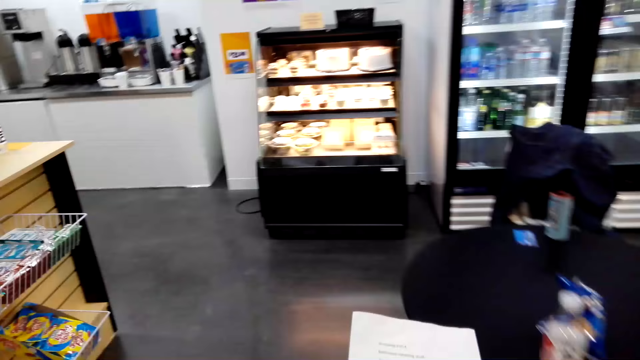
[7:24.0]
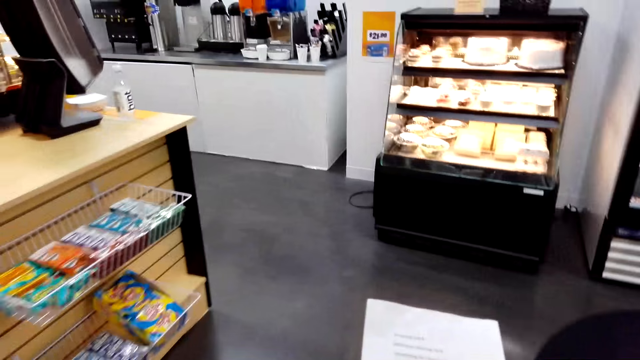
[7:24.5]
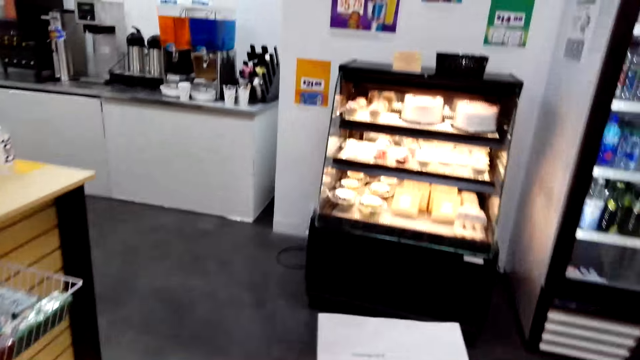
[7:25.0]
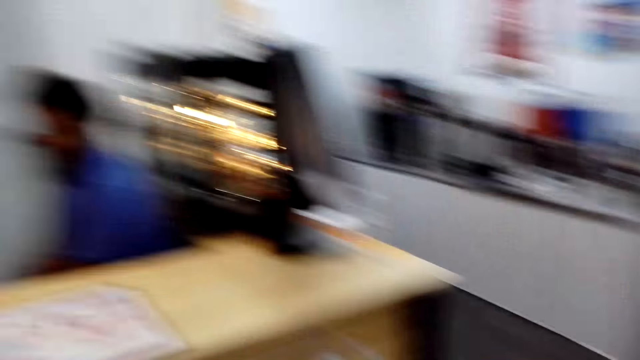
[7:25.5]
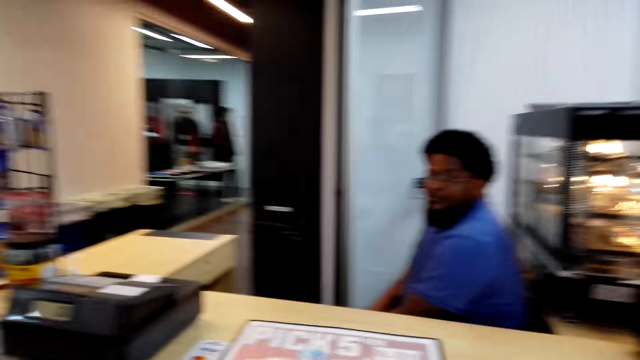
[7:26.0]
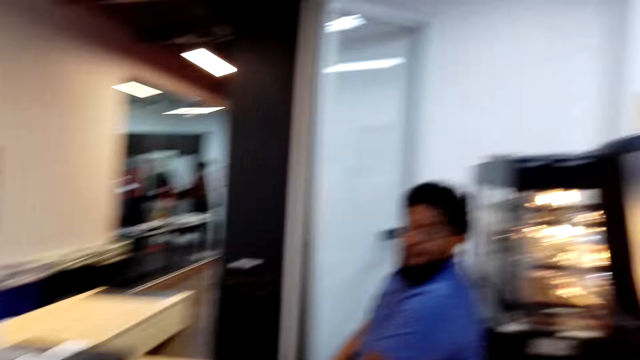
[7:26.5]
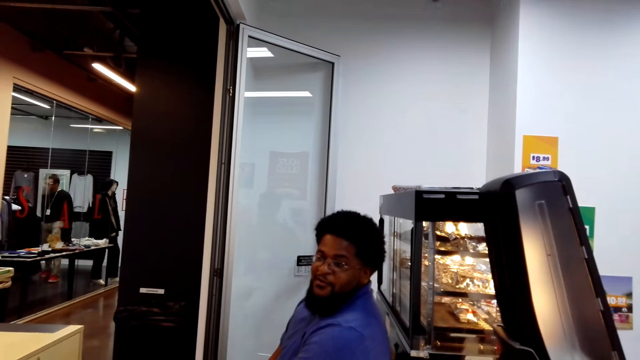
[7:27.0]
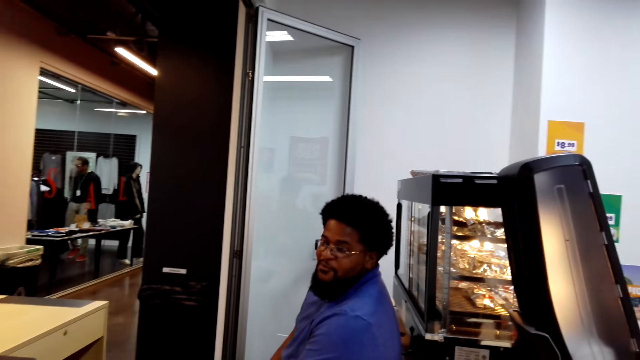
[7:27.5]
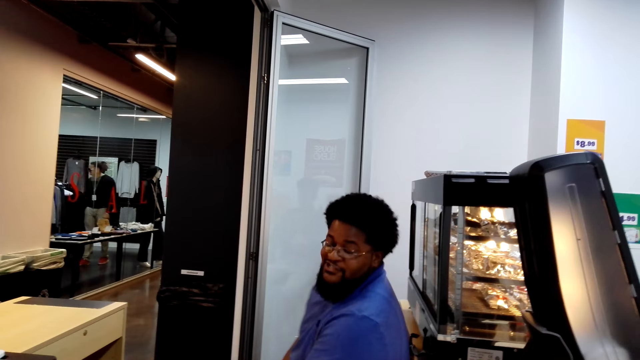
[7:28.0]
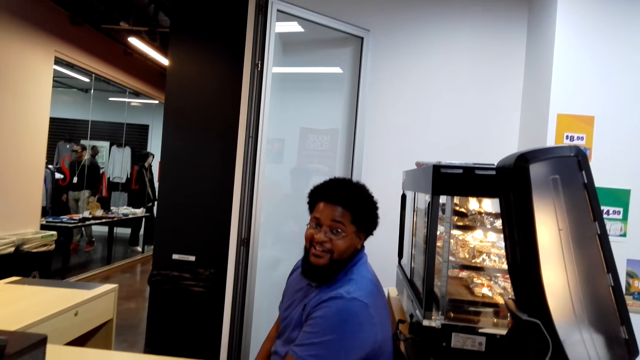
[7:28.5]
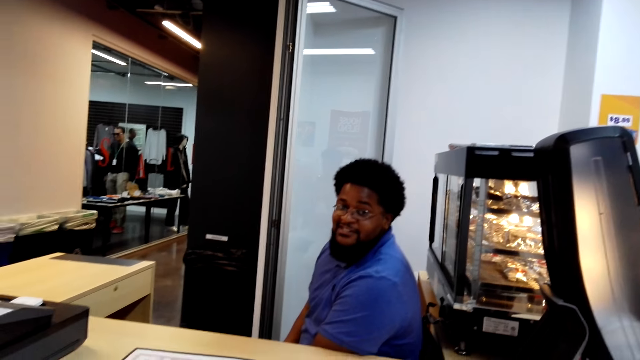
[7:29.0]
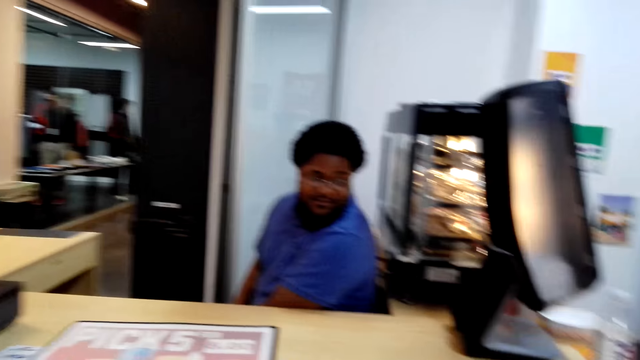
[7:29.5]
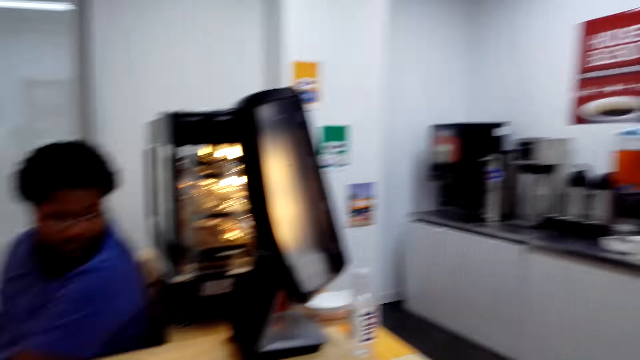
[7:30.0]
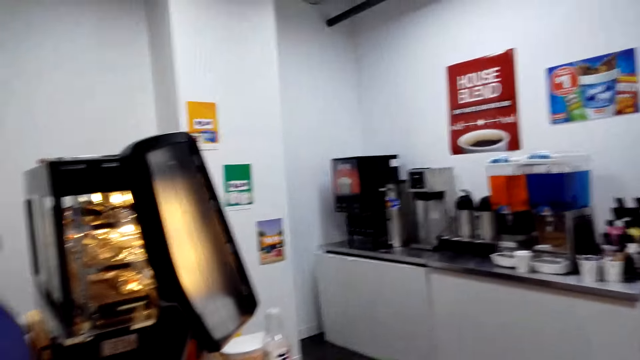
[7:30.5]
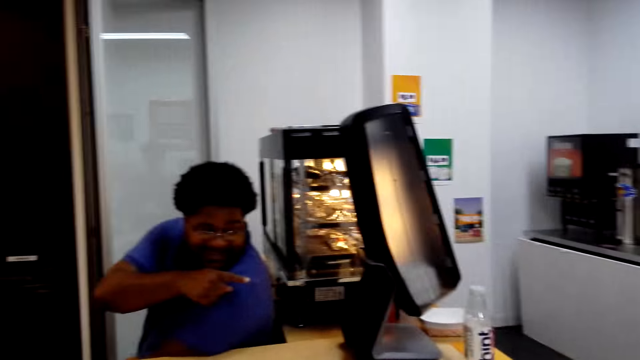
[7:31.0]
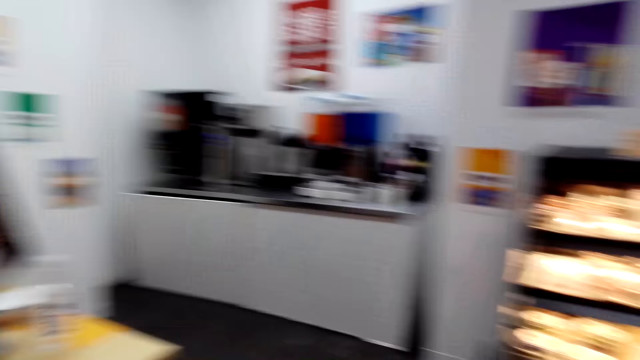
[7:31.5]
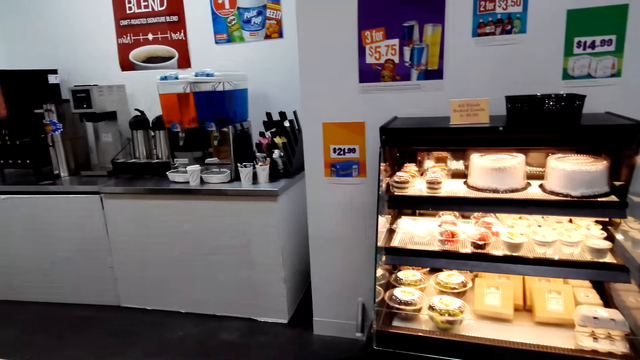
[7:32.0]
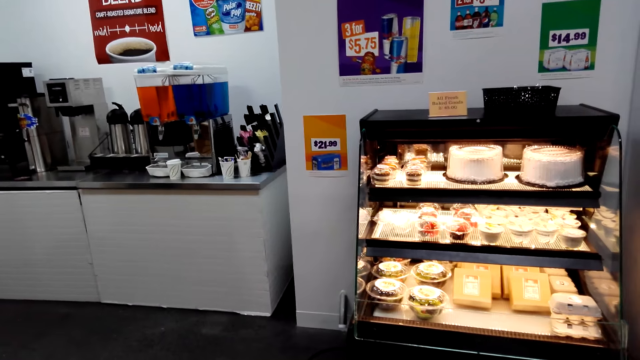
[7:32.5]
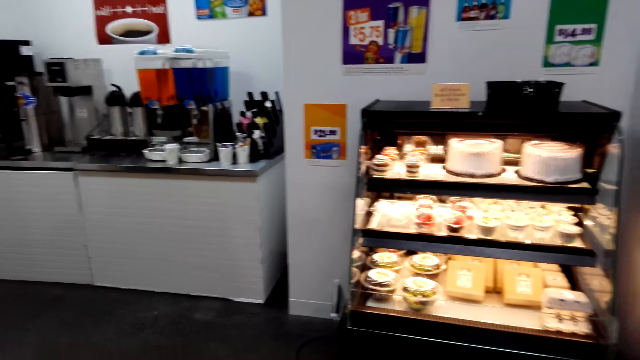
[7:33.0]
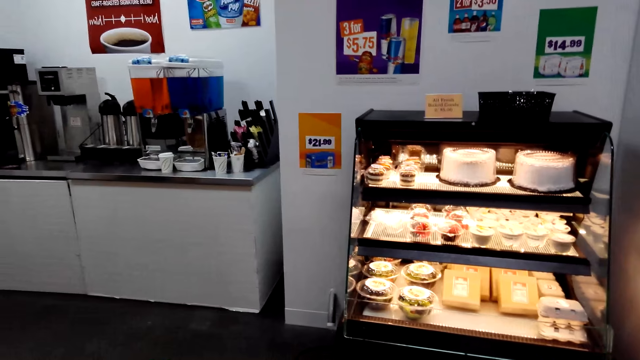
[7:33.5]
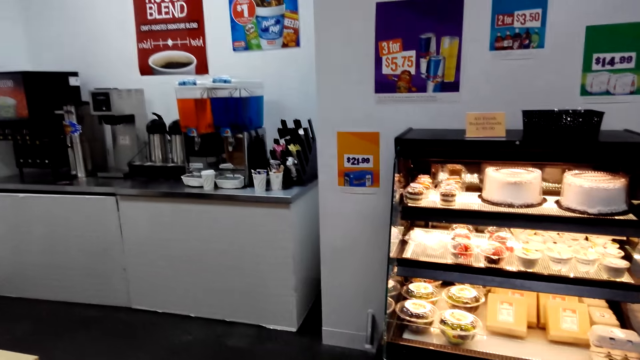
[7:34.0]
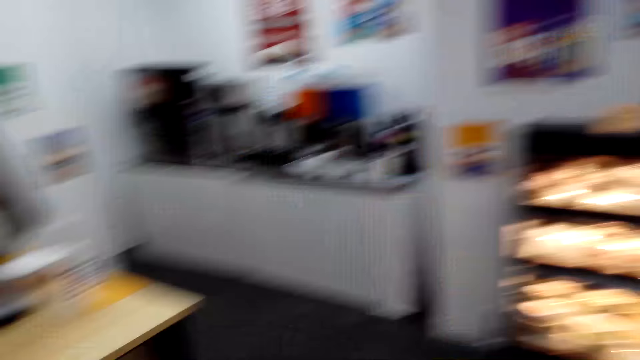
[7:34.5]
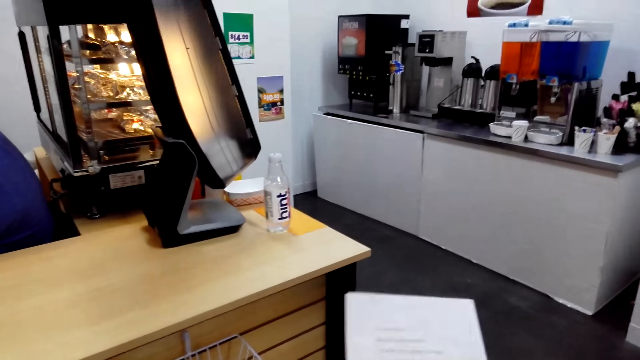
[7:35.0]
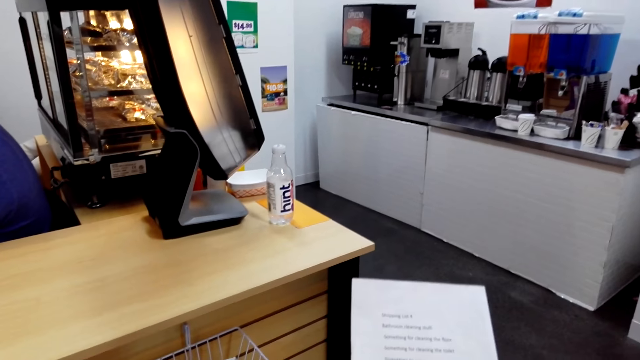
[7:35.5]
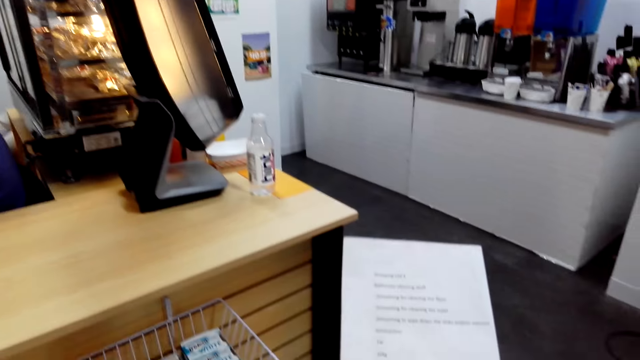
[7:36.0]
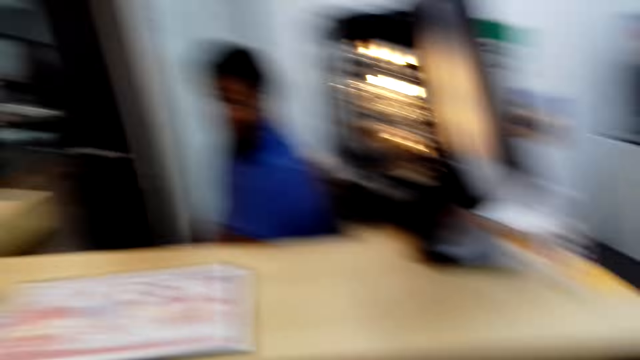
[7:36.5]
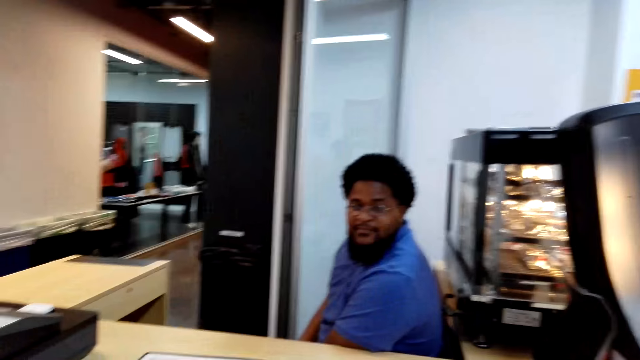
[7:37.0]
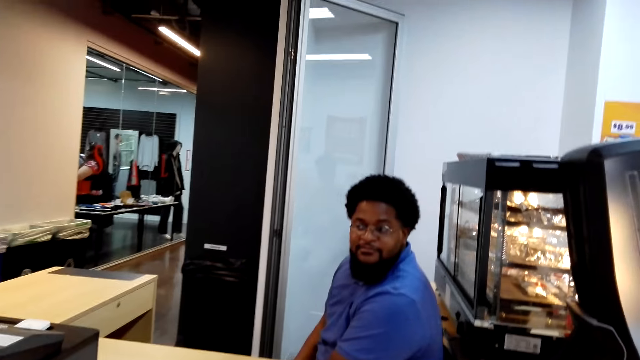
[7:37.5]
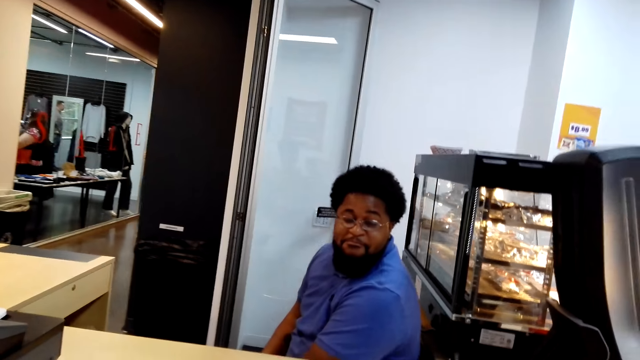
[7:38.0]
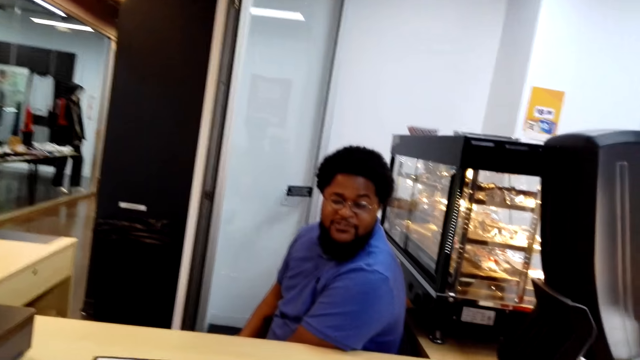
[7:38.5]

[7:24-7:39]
The camera wearer walks to the cashier. A man interacts with the camera wearer. The man points at the bakery shelf. The camera wearer looks at the shopping list.

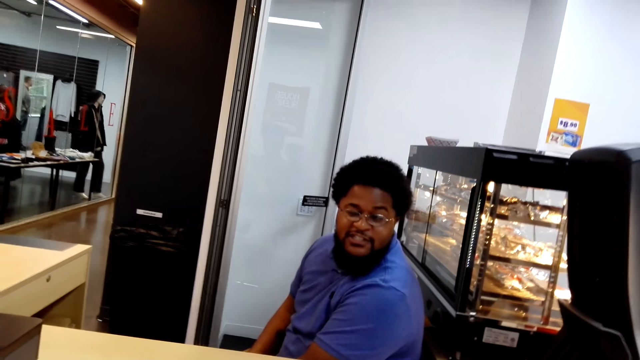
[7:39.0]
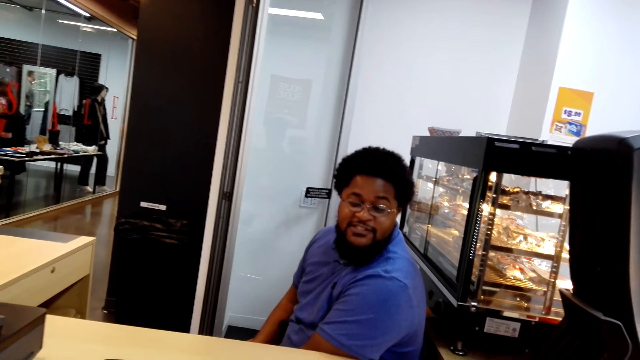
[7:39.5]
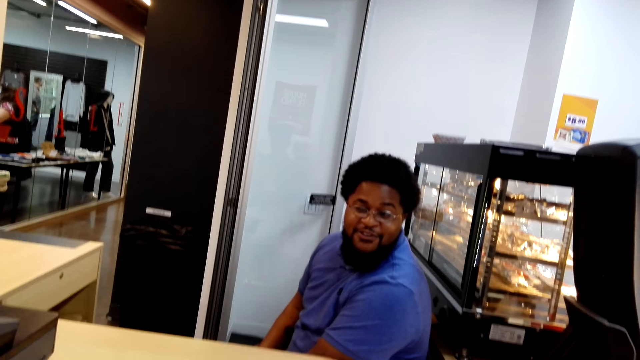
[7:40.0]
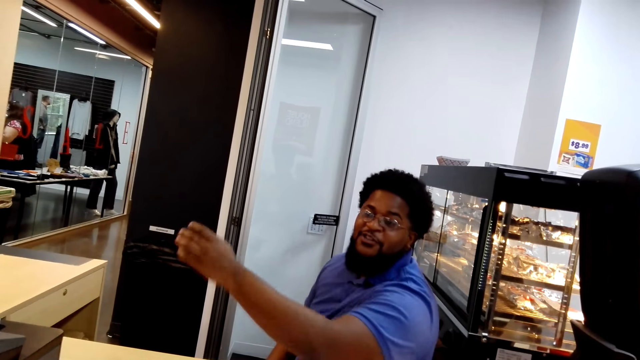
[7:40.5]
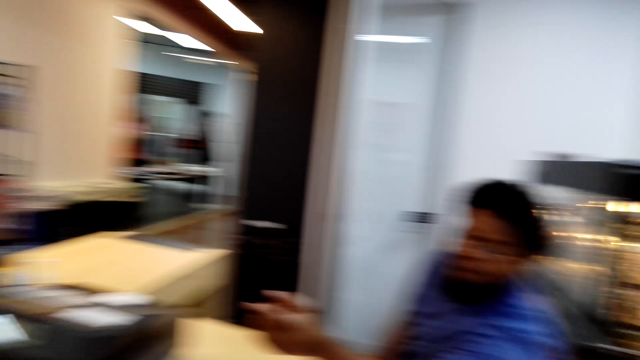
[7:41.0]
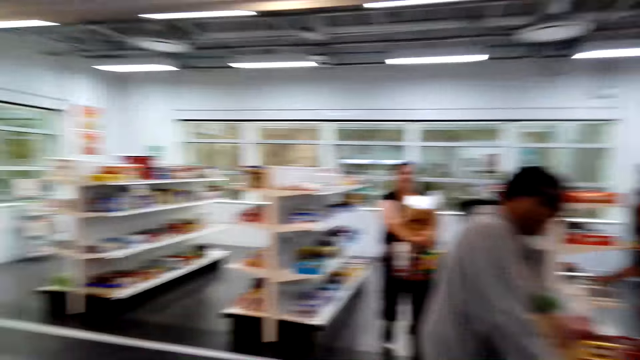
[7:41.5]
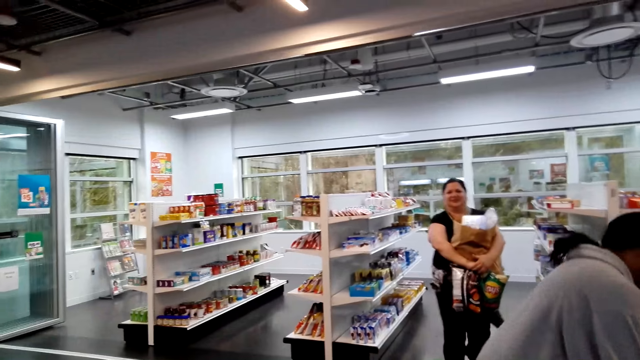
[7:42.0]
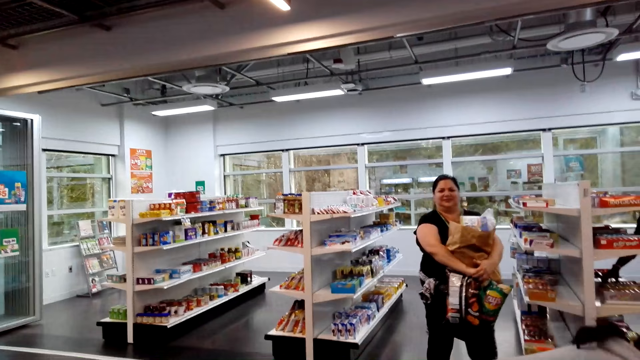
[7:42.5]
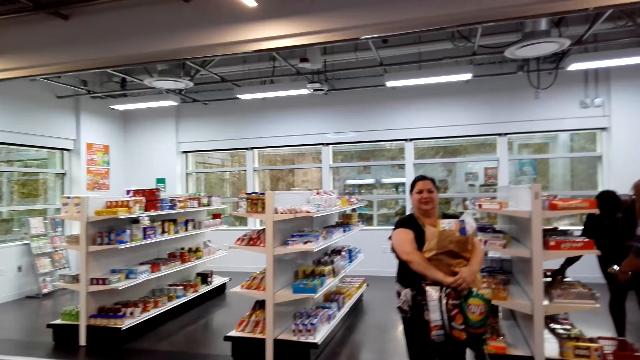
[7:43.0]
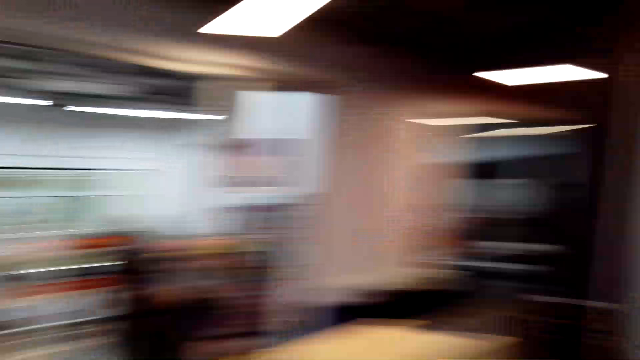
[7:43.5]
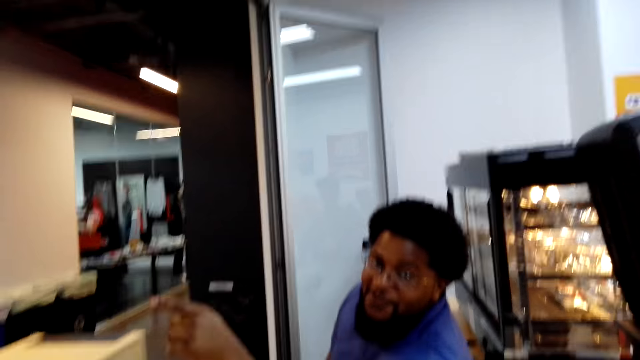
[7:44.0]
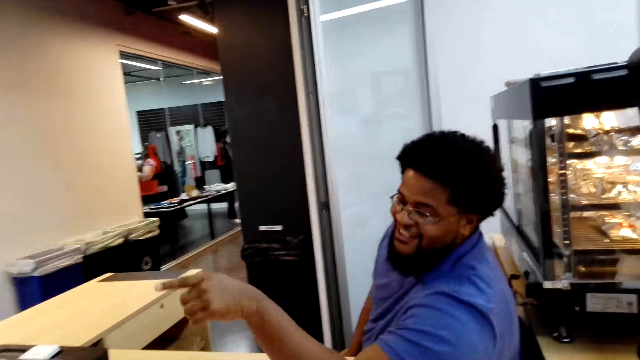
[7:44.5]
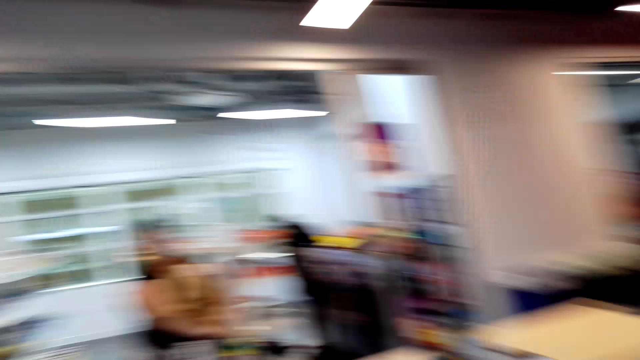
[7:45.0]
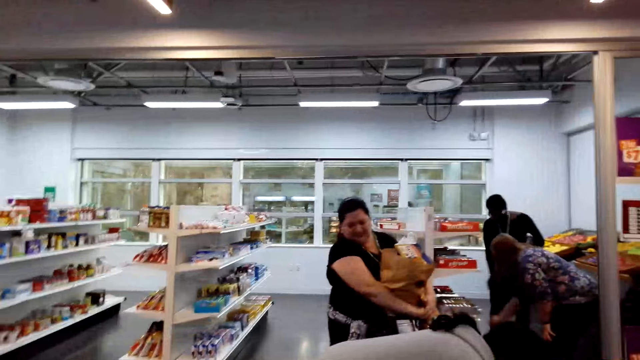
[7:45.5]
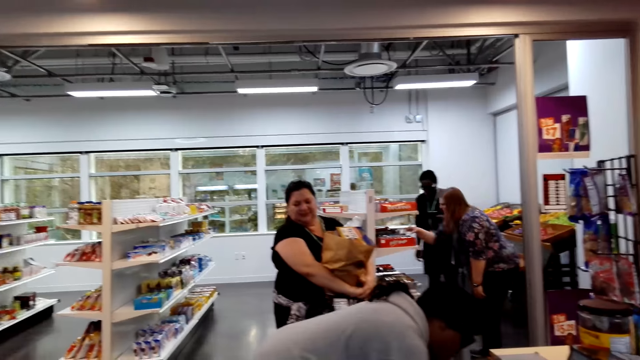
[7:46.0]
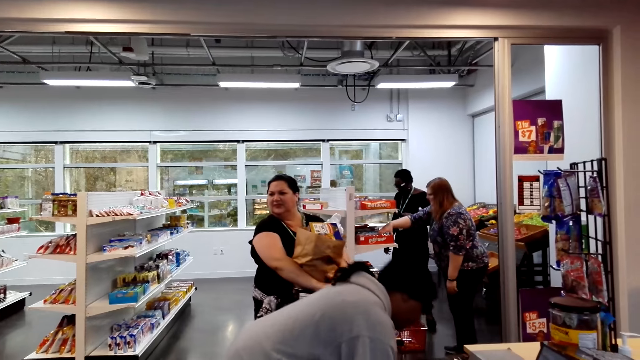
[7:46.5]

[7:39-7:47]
A man points at something. The camera wearer looks to the left.
